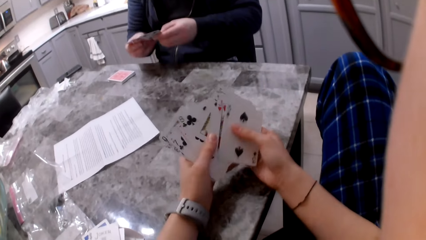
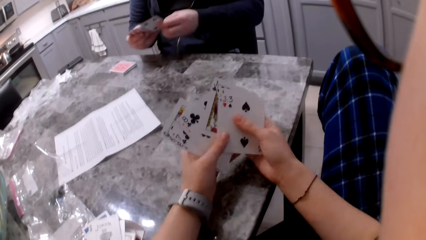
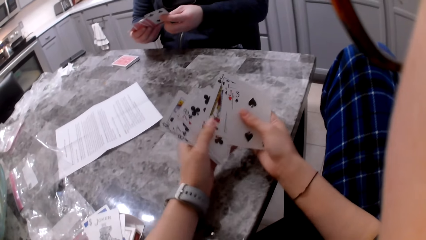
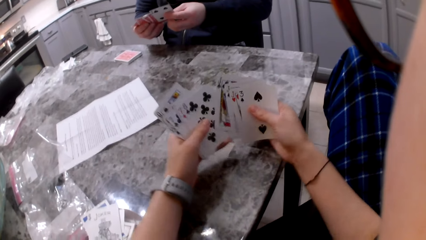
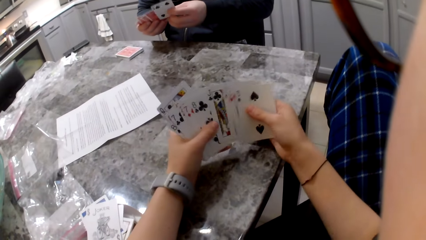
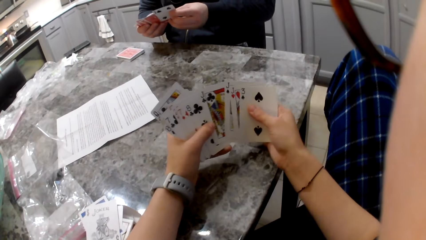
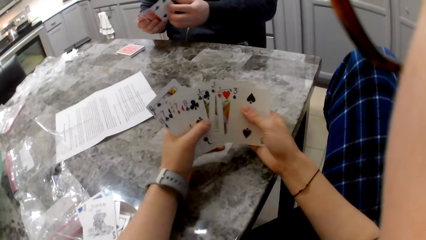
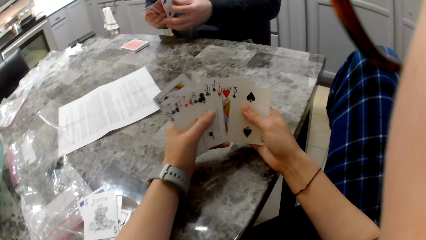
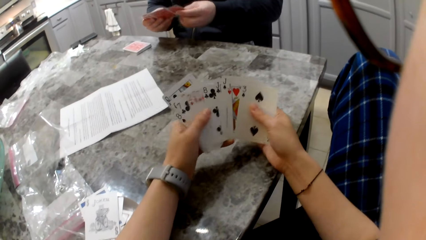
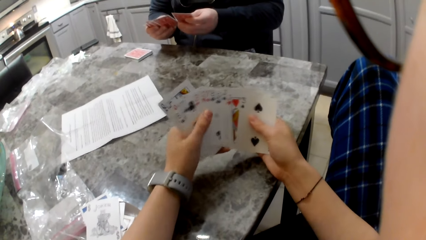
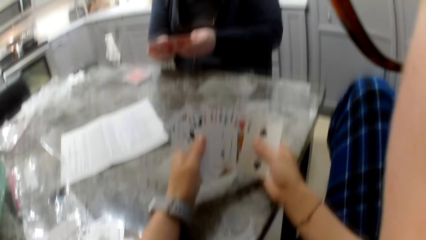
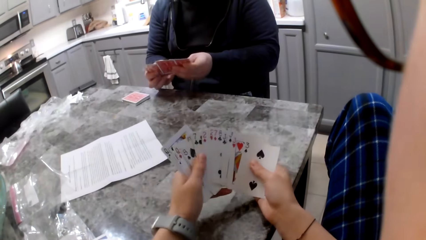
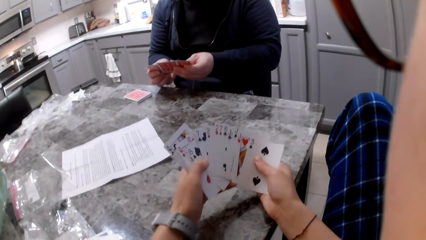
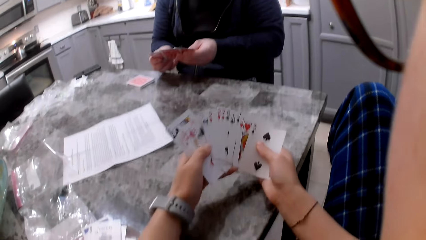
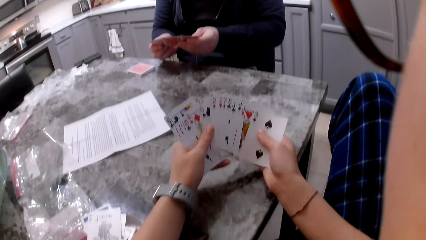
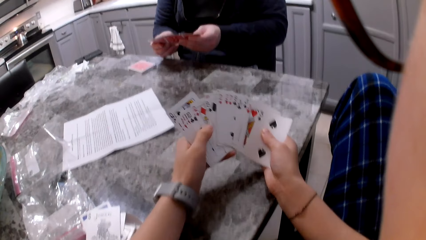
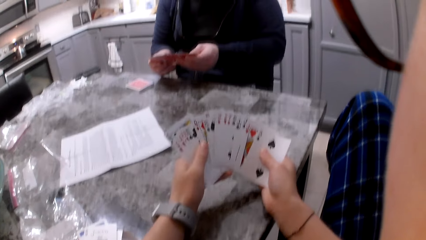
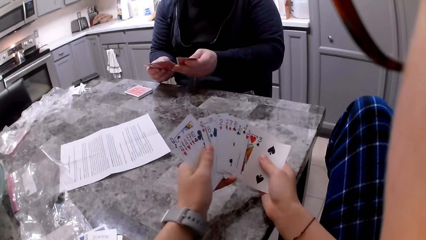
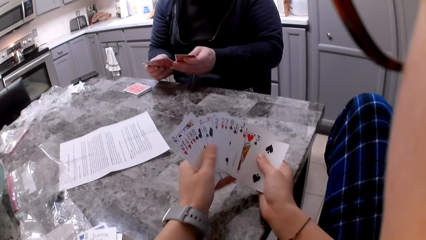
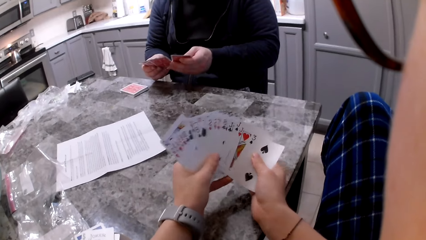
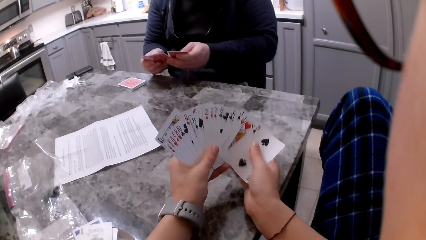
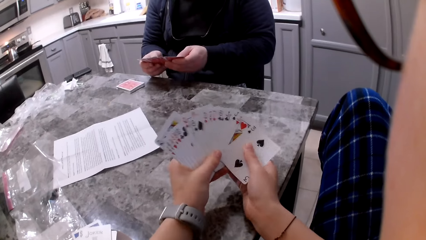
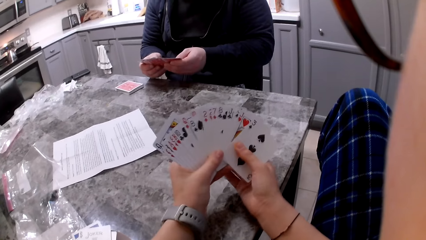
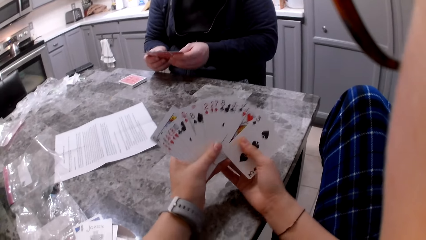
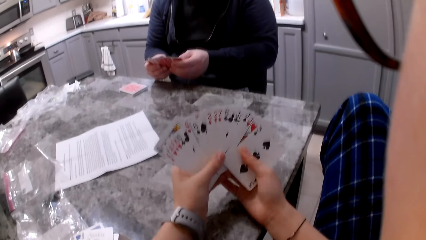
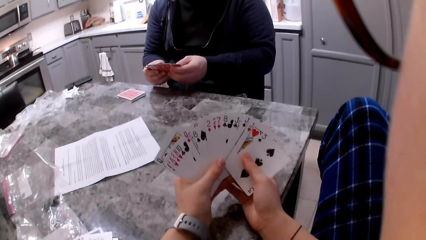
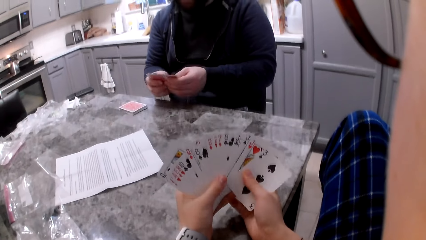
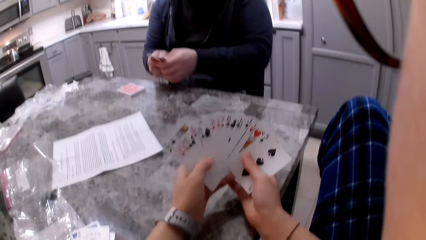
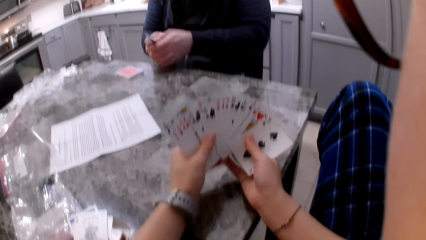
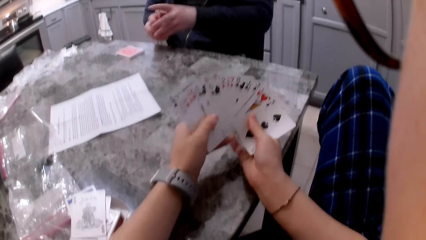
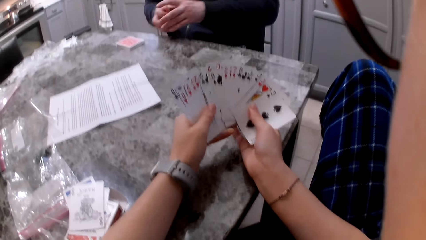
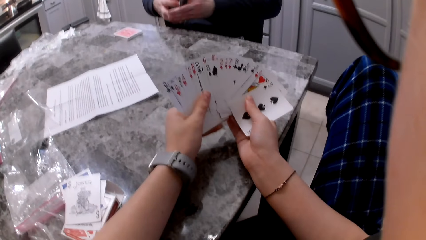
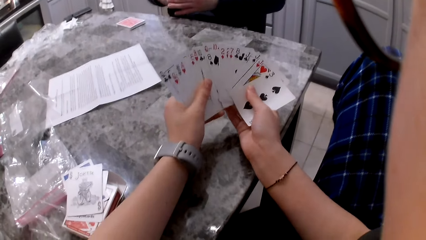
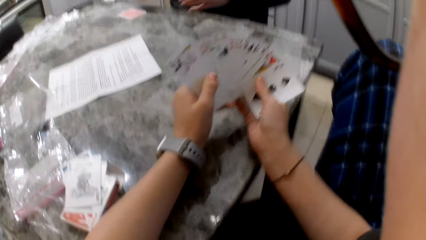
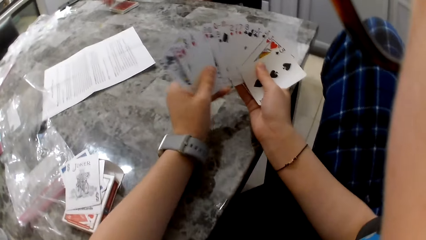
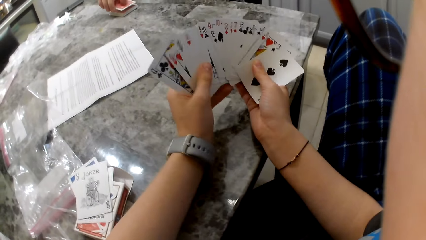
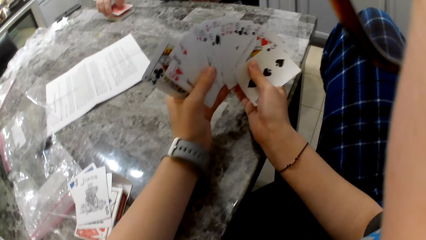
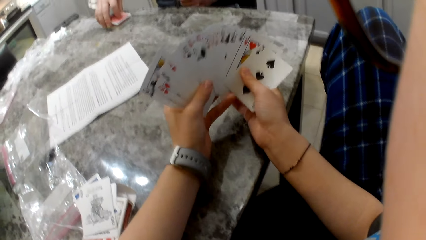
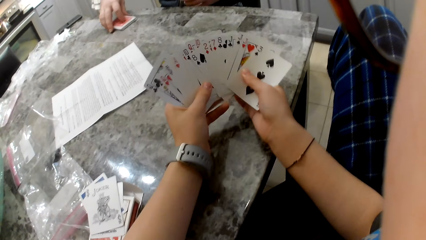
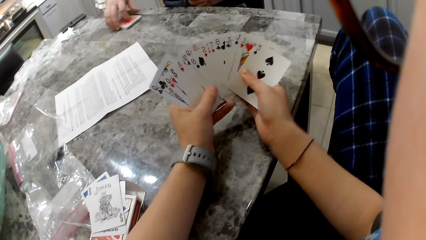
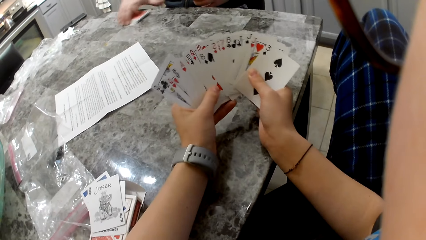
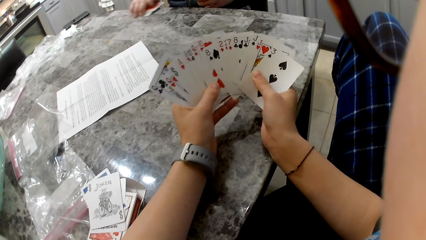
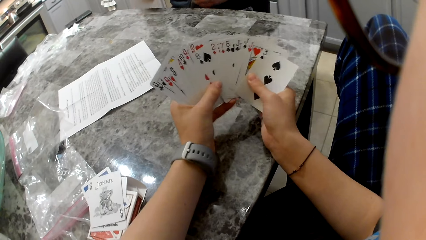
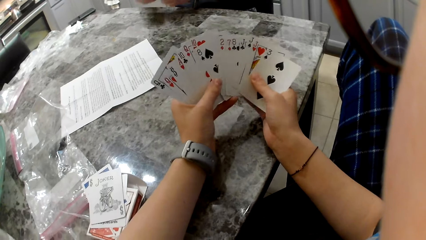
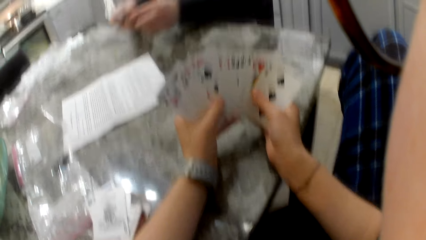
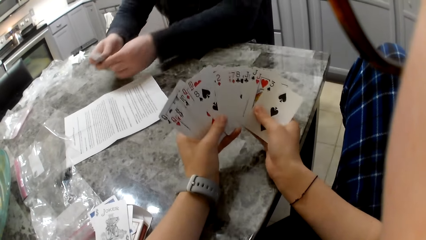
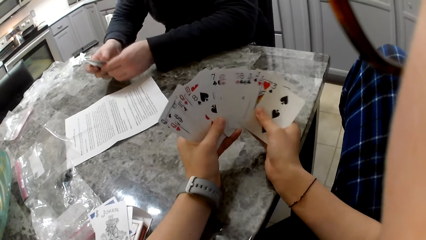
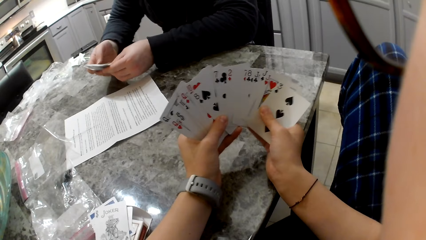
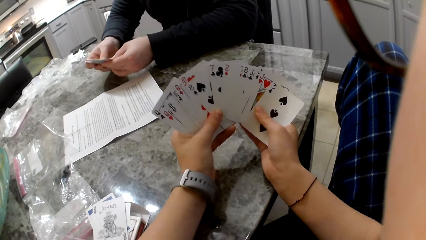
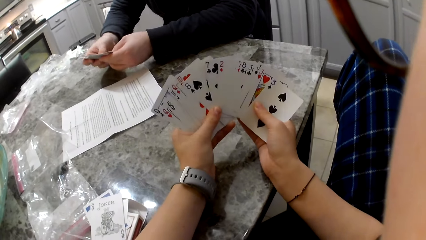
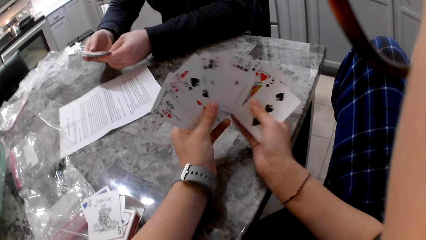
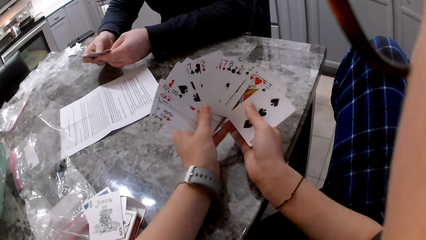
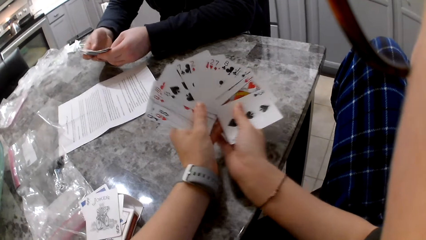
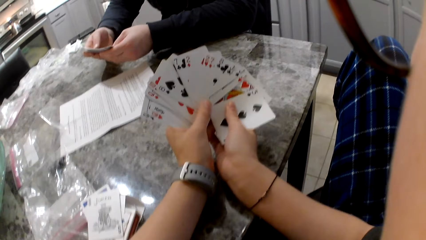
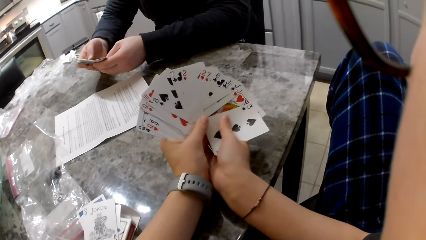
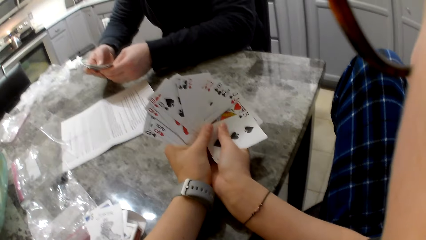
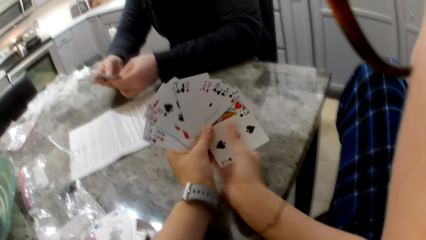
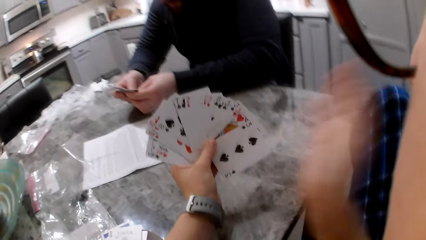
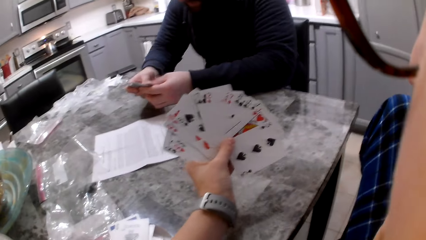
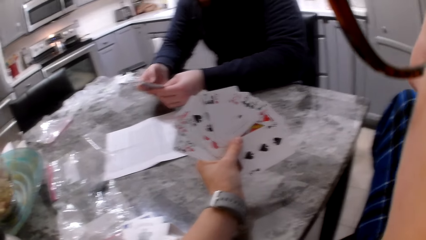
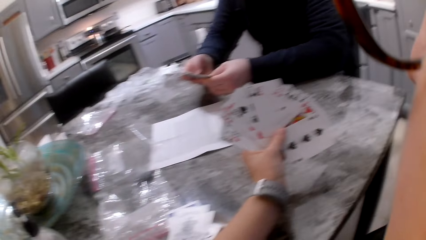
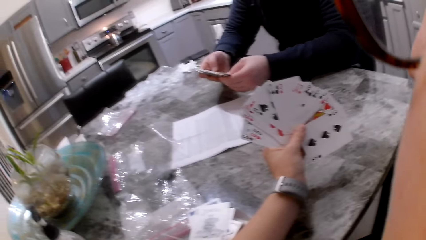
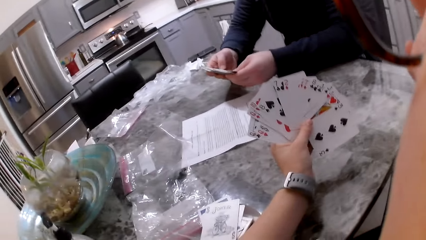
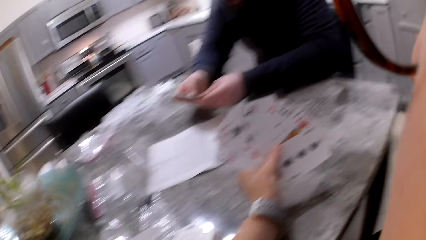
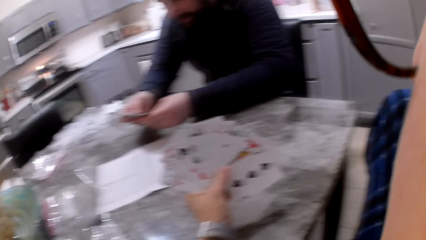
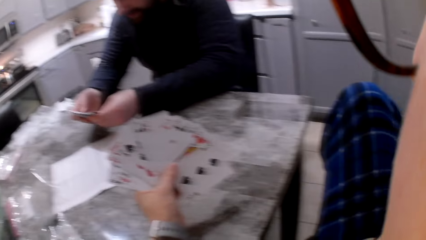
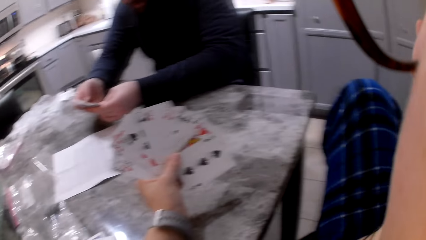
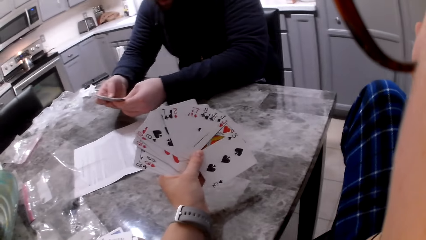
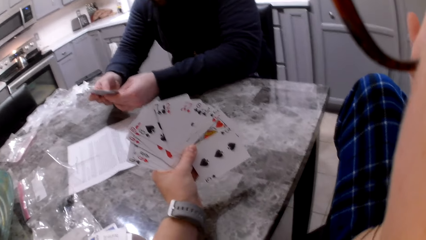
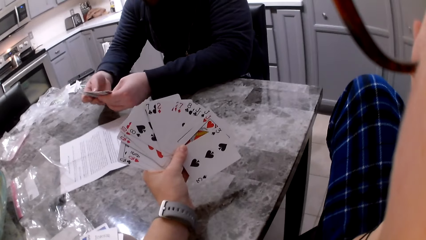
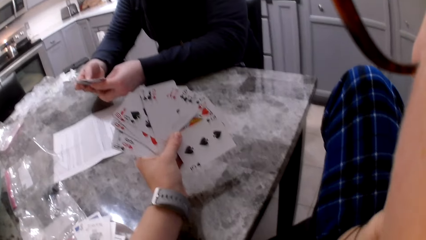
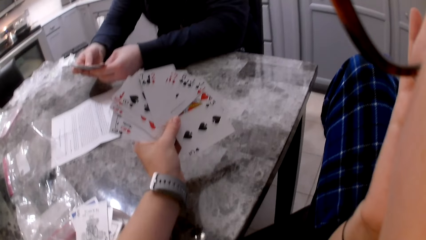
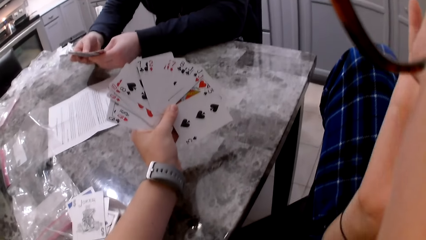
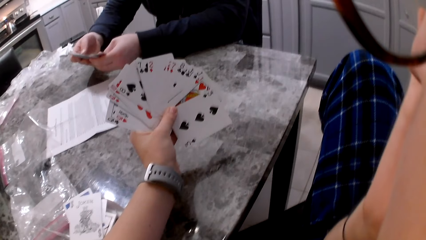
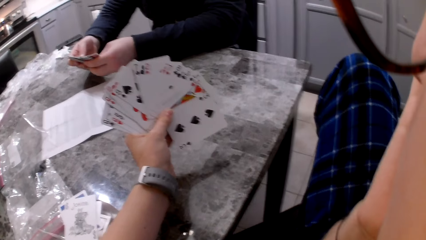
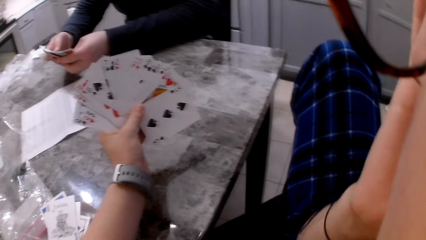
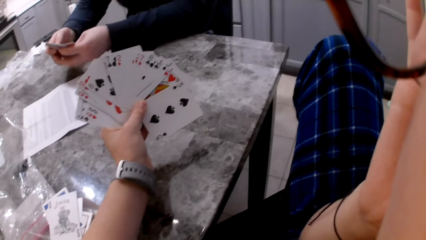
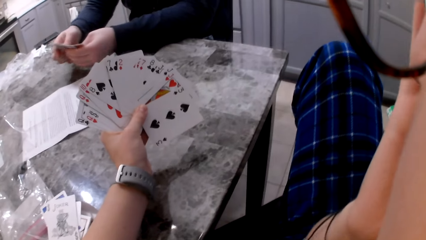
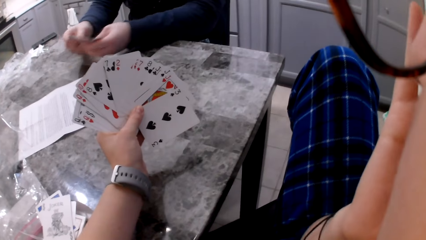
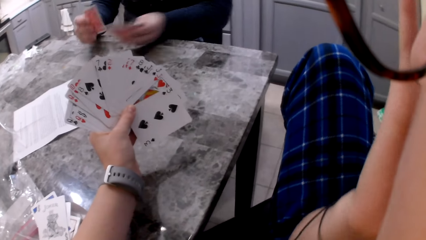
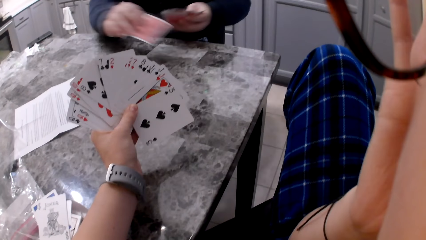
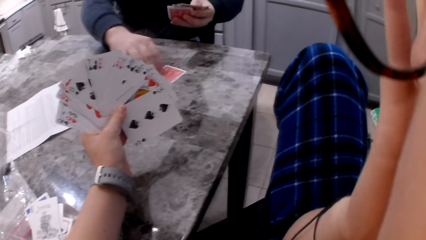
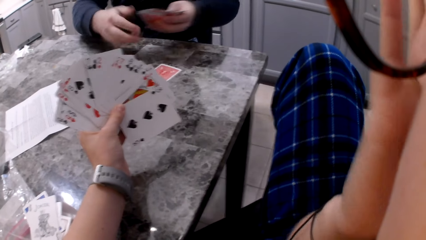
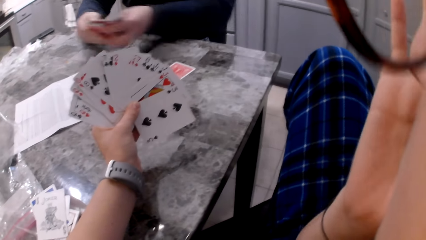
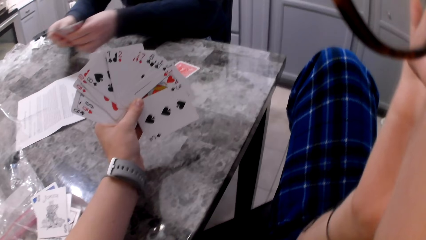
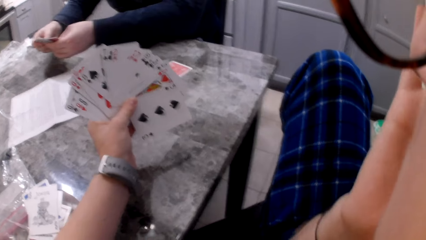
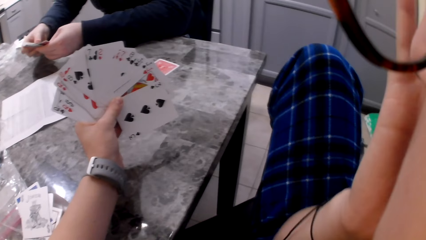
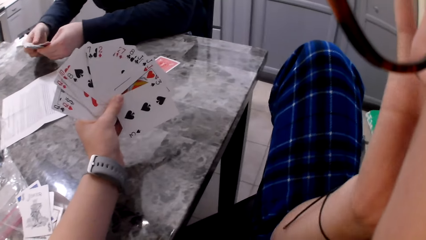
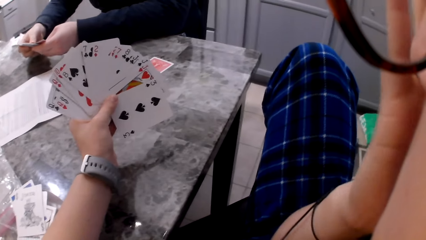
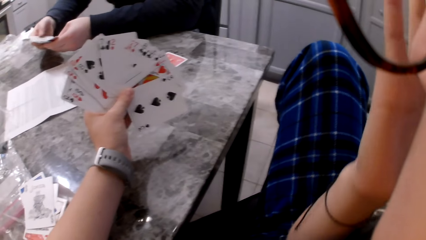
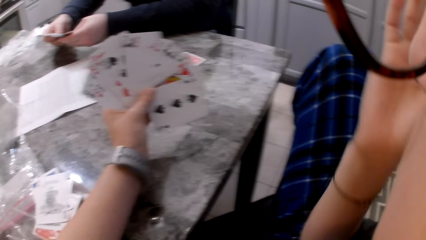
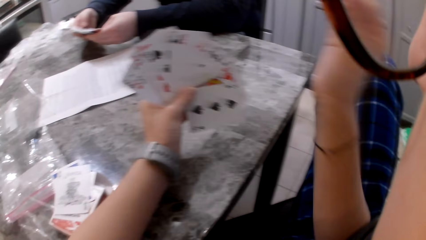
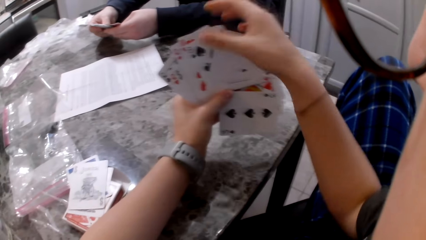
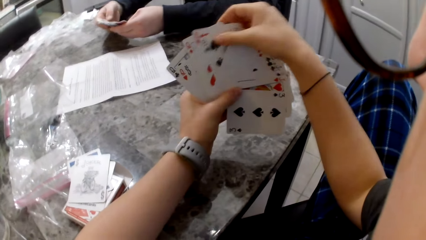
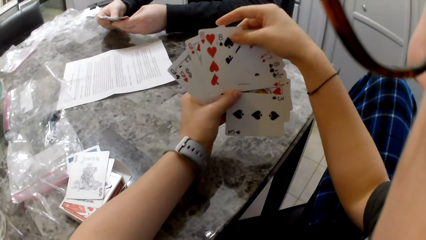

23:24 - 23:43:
The camera wearer shuffles her cards in her hands. A man shuffles cards in his hands. The man aligns the cards in his hands and places the cards on the others on the table. The camera wearer shuffles cards in her hands. The man picks the cards from the table with his right hand. The camera wearer shuffles cards in her hands. The man shuffles the cards in his hands. The camera wearer lifts her hand to her face. She touches her face. She wipes the eye area with her hand. The man shuffles cards in his hands. The man picks the cards with his right hand and drops the cards on her card on the table. The camera wearer wipes the eye area with her hand. The man shuffles the cards in his hands. The camera wearer drops her hand back to the cards.
